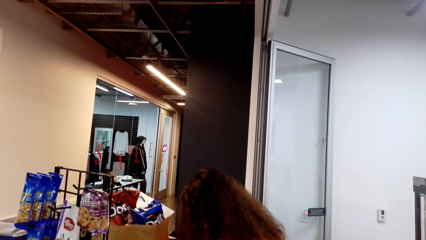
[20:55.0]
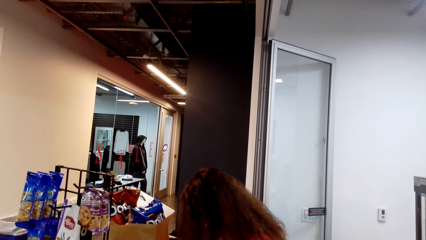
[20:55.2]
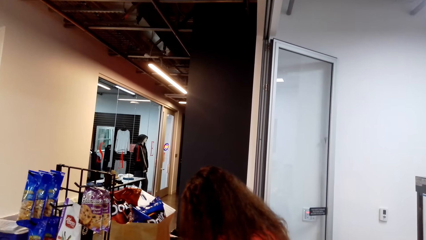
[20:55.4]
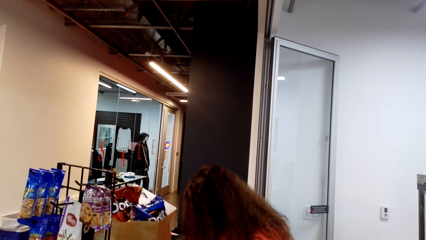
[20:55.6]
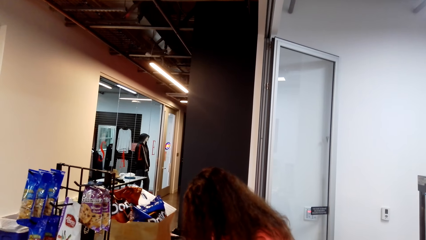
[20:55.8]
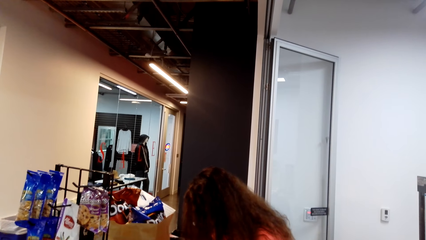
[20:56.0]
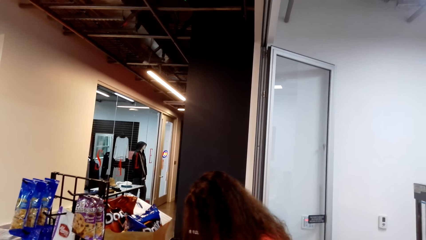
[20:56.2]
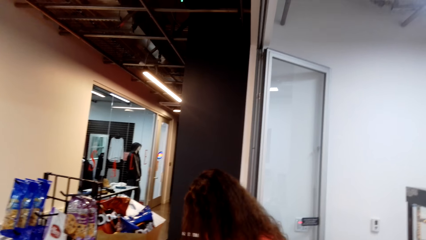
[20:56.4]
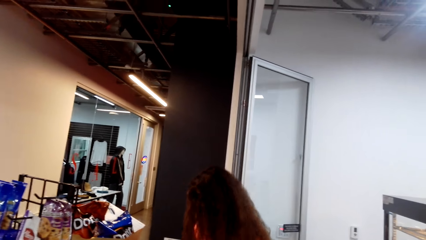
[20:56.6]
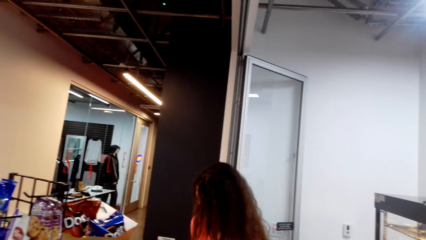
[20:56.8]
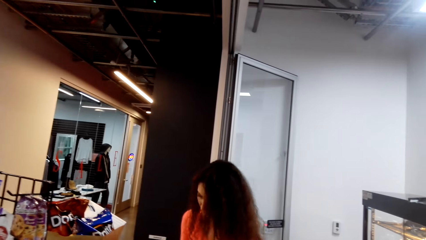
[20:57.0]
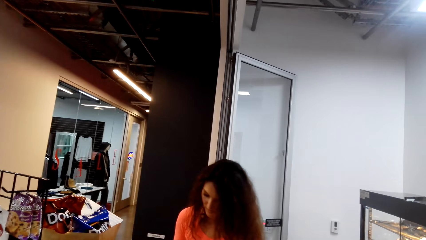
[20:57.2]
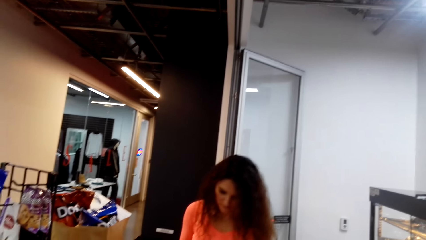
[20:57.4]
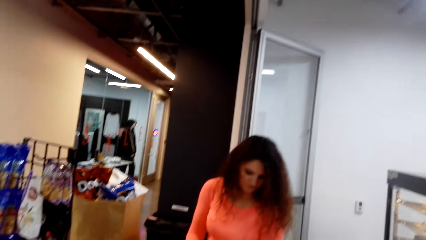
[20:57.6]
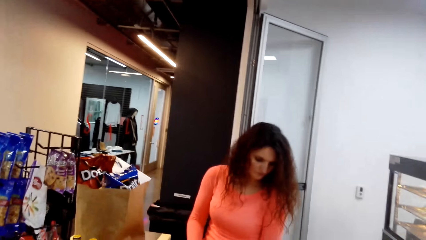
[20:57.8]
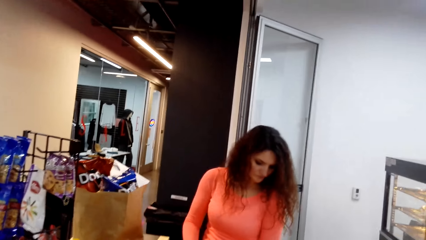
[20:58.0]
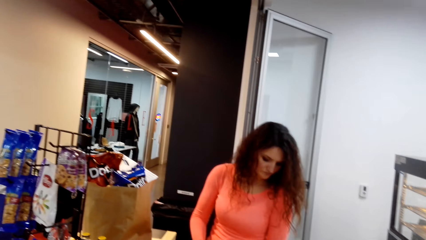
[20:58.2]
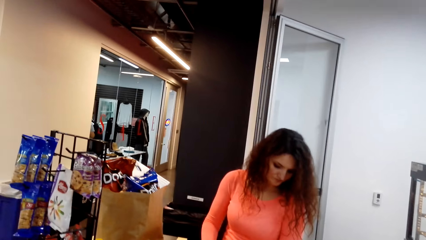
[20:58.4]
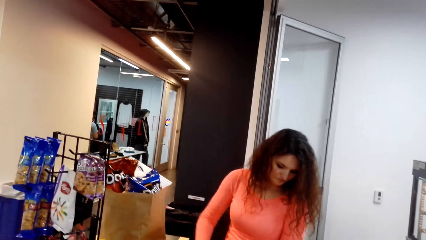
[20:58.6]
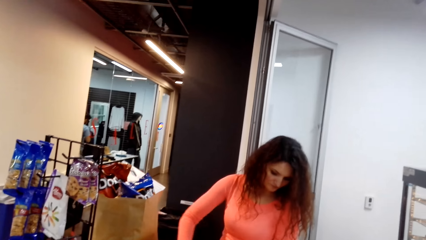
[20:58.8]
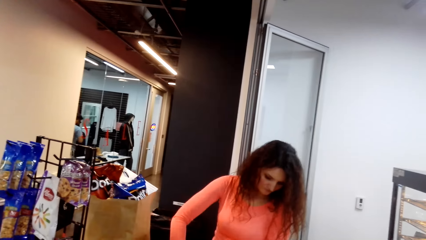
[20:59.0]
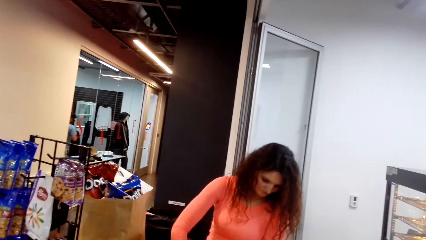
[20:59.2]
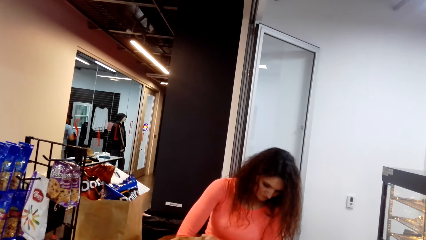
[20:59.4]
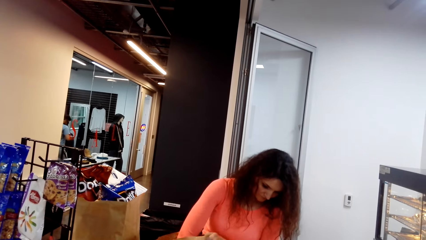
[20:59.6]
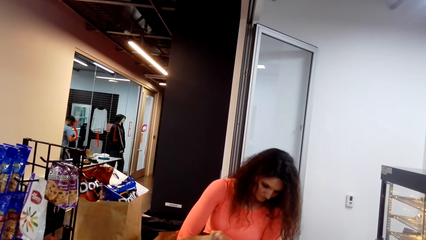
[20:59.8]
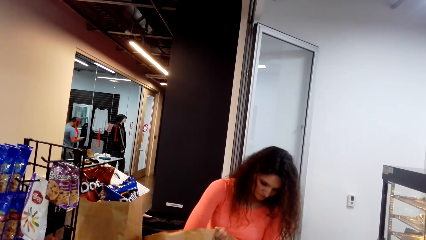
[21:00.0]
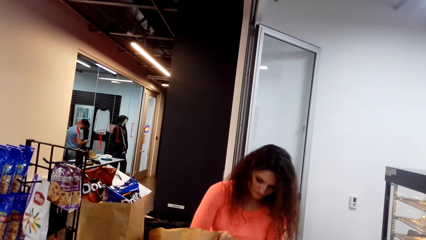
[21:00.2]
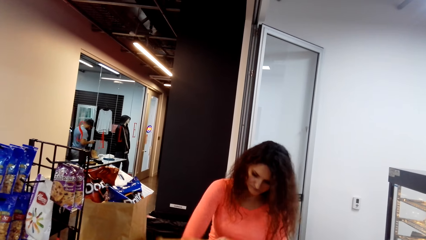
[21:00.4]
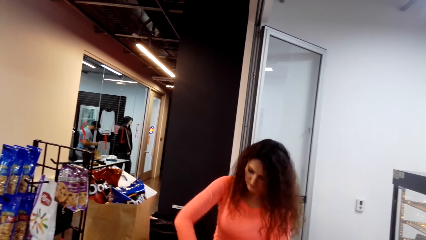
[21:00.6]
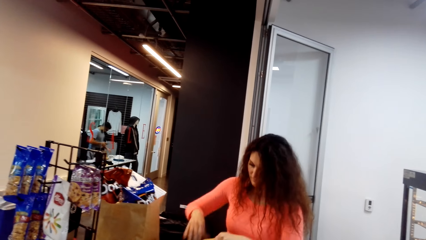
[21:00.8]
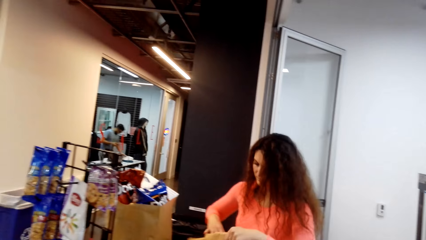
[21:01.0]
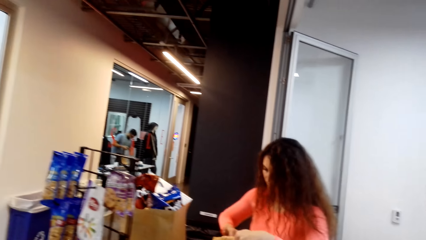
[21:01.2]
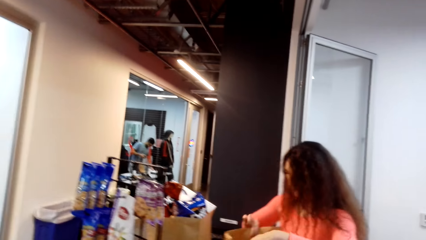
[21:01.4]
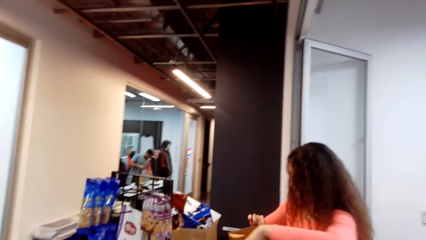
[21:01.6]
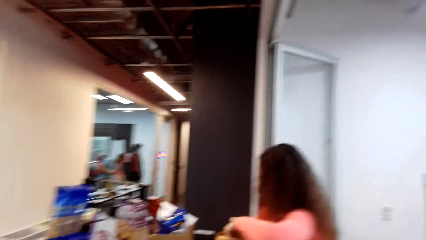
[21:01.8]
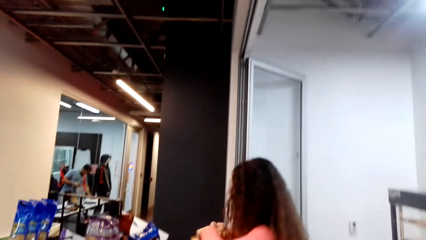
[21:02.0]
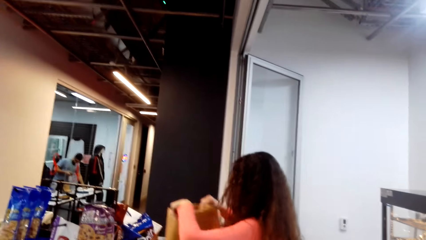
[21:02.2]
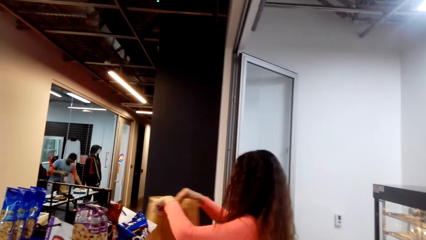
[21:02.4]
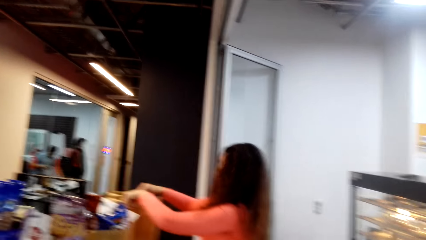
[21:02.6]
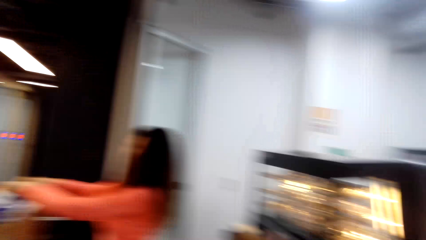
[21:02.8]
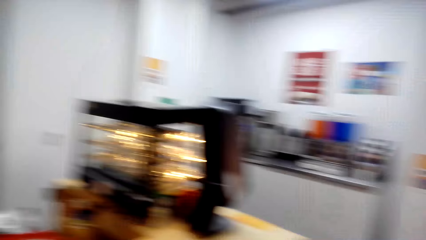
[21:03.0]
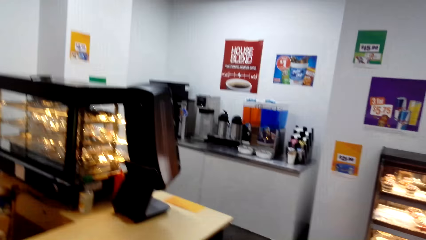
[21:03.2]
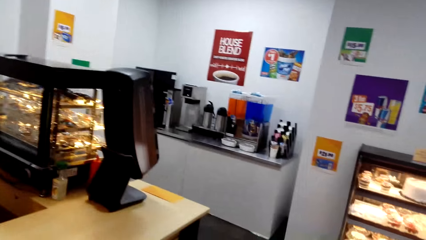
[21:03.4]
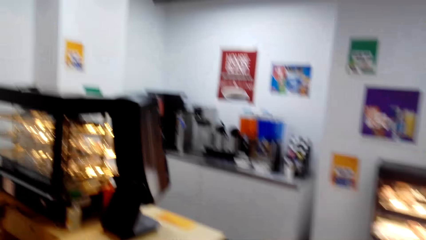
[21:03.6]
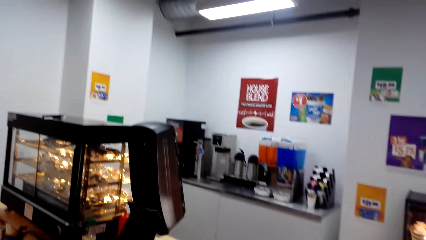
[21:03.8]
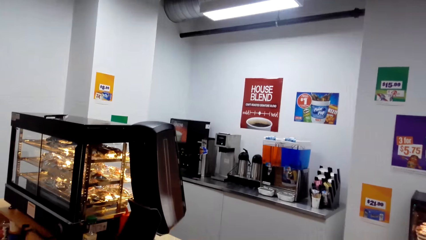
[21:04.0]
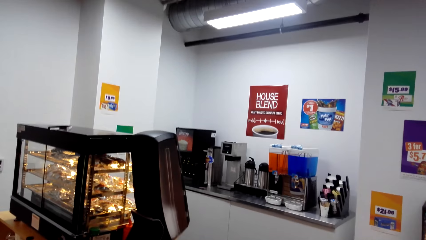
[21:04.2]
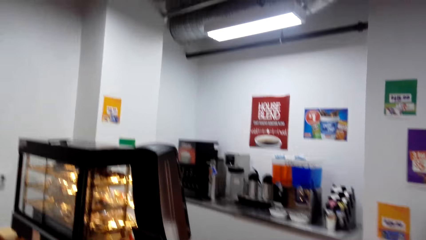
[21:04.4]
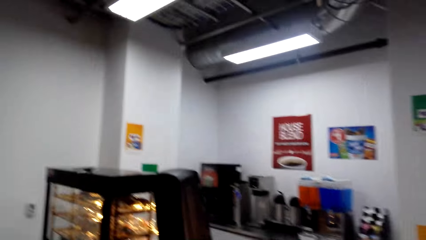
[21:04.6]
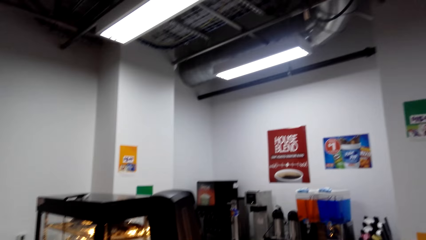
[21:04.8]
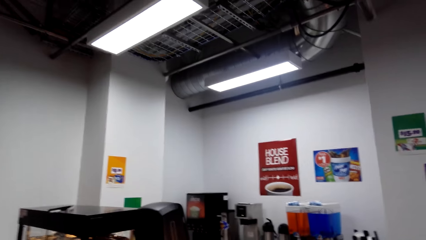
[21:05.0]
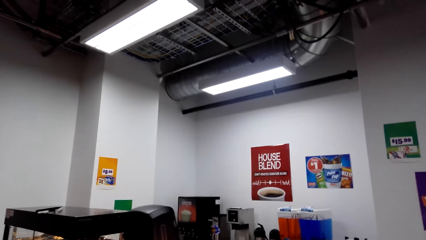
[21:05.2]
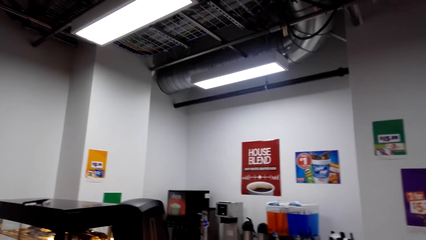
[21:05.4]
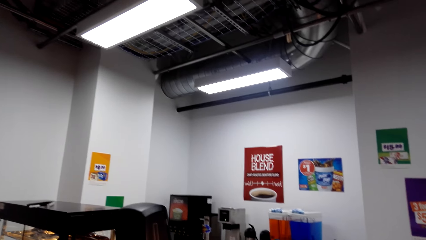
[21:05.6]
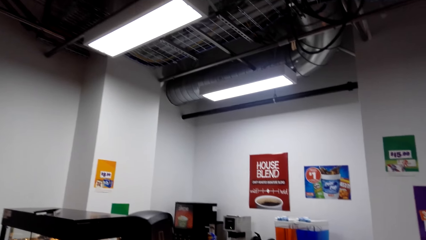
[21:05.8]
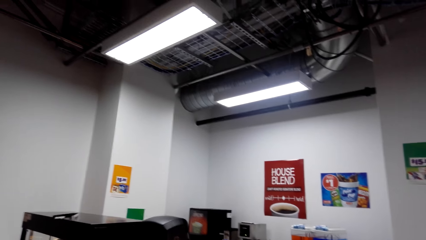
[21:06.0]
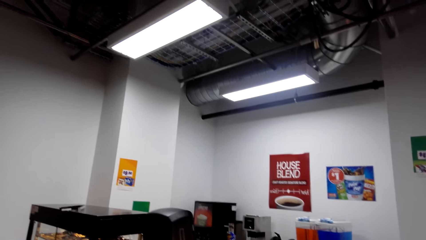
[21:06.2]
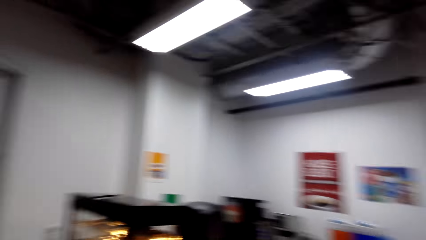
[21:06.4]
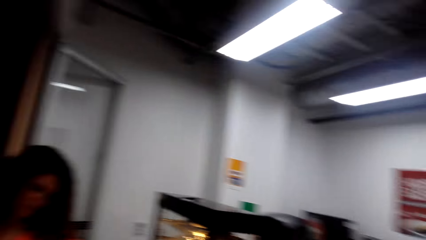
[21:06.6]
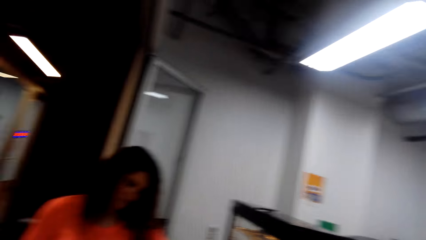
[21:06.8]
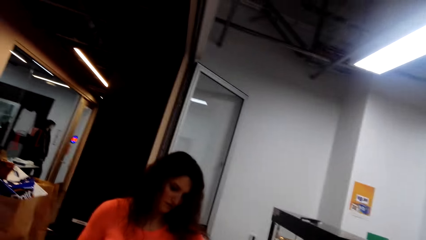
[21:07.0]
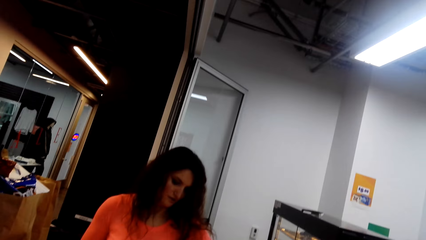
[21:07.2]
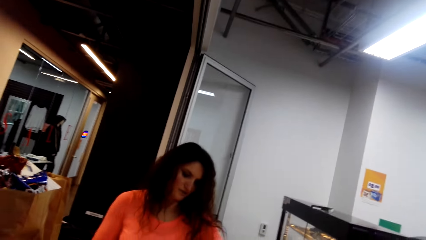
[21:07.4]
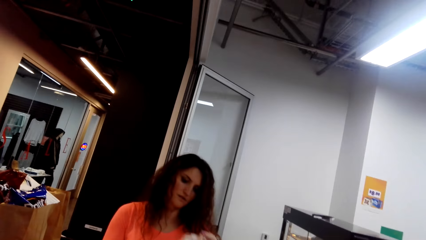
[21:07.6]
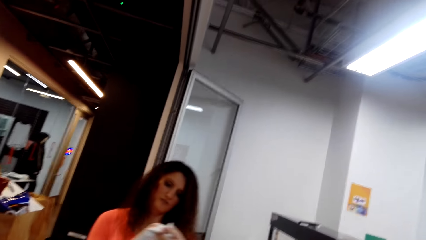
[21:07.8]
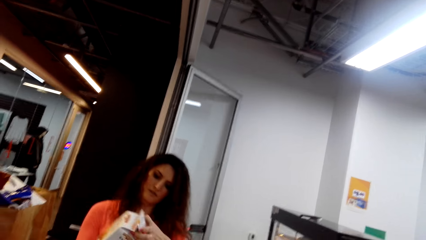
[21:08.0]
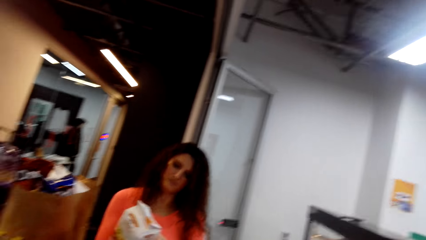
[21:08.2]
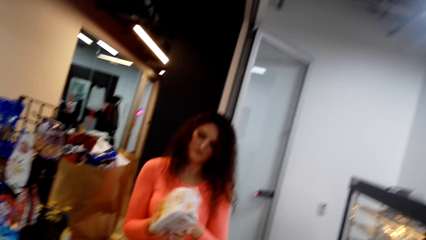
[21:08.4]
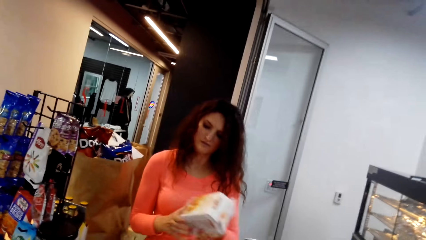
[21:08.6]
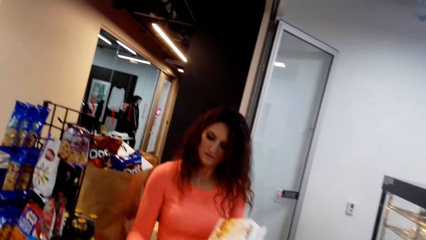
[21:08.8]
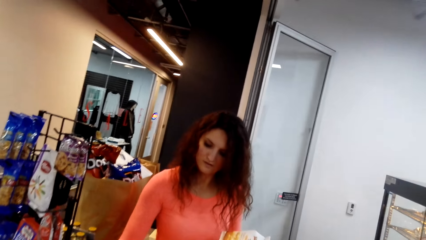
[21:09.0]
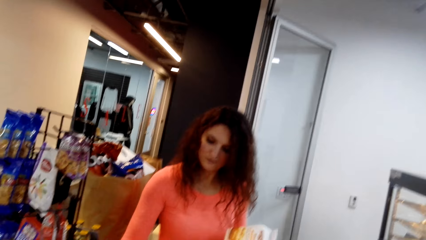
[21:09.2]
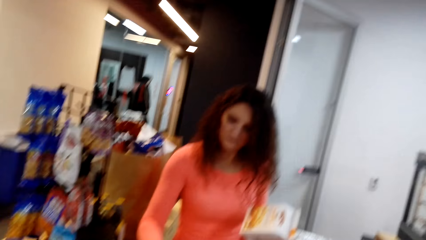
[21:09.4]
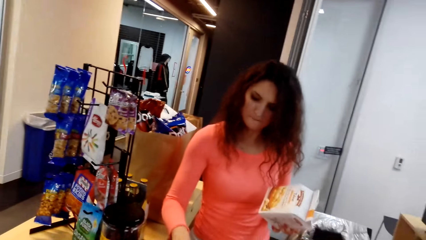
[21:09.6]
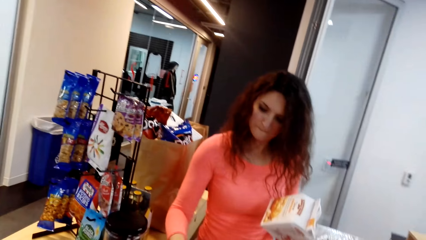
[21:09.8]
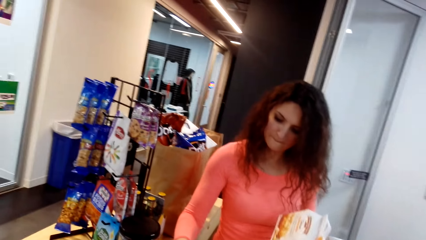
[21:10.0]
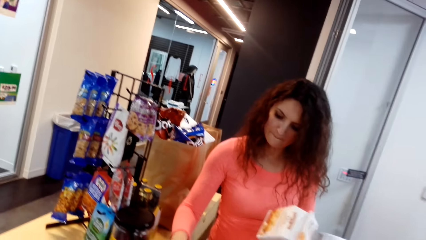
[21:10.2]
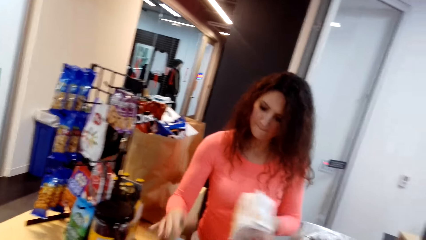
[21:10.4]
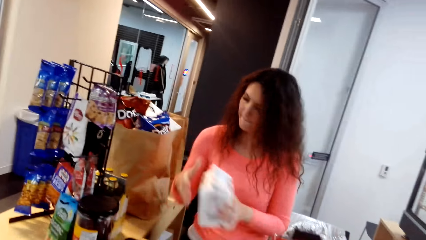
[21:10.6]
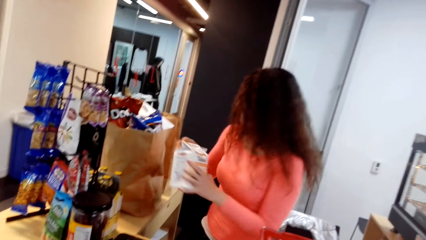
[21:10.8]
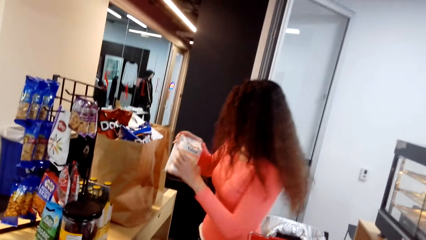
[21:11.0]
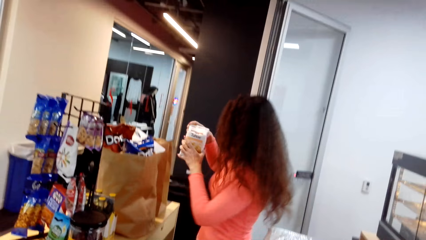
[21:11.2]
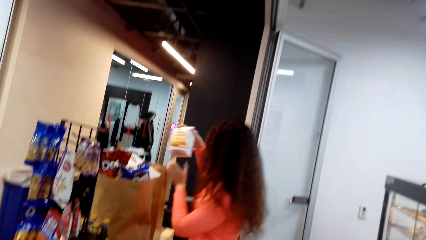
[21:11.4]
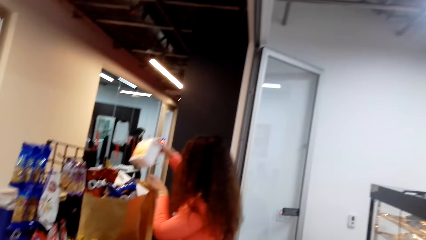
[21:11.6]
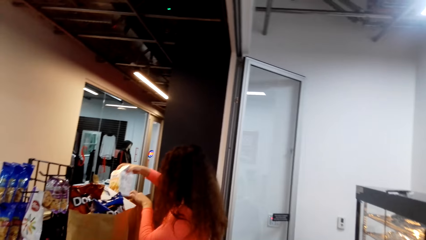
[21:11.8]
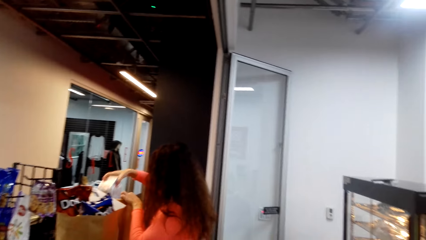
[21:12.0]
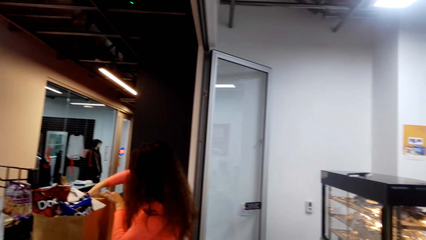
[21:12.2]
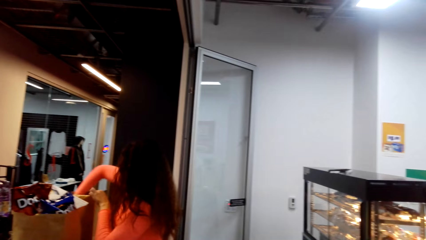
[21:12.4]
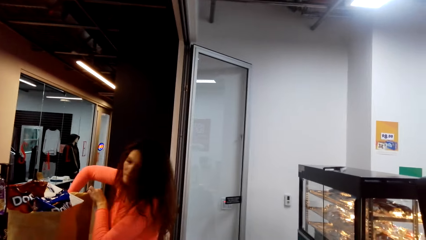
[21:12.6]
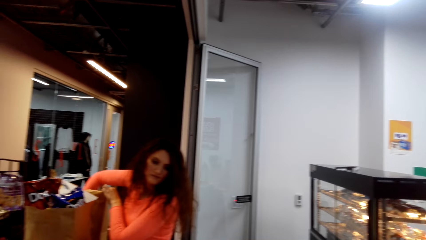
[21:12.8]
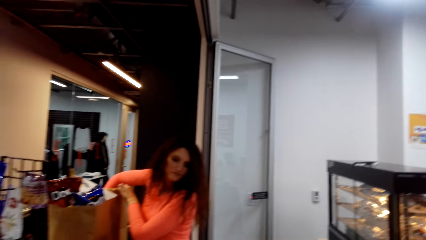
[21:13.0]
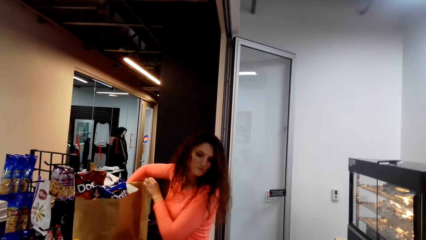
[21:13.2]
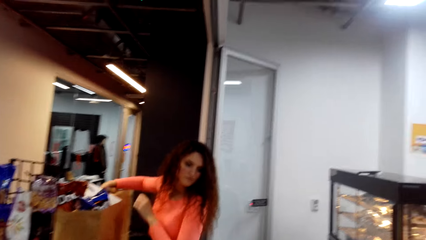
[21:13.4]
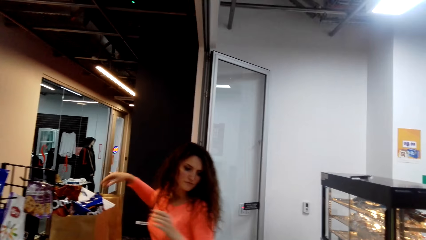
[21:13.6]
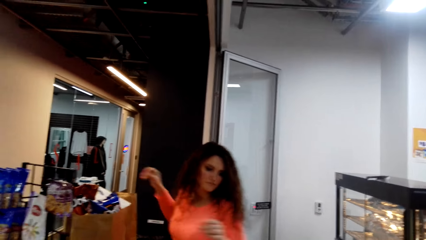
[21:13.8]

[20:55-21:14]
A man turns to the side. The camera wearer turns around. The man turns to the side and puts a pack in the countertop. The camera wearer turns around. The man holds a packet. The camera wearer turns around. The man turns to the side and puts a pack in the shopping pack.
